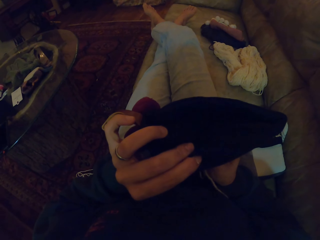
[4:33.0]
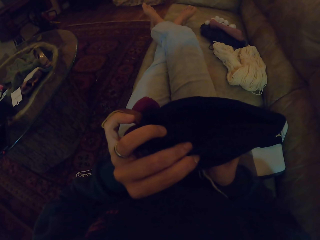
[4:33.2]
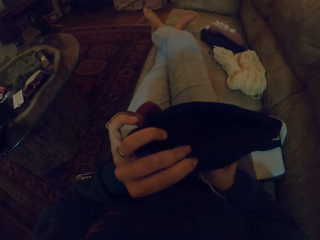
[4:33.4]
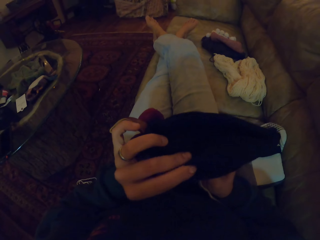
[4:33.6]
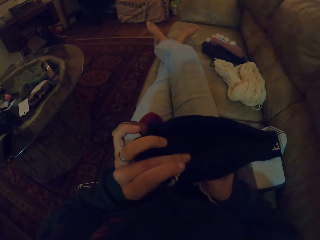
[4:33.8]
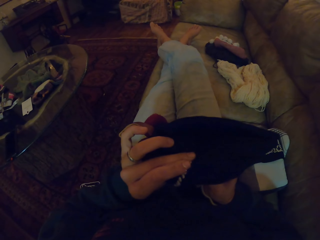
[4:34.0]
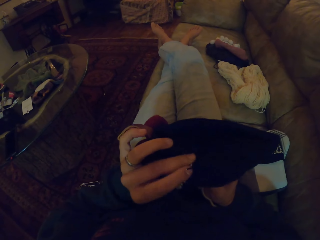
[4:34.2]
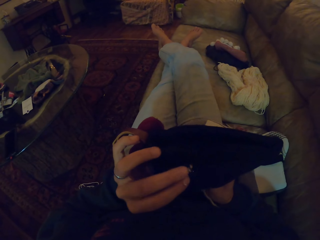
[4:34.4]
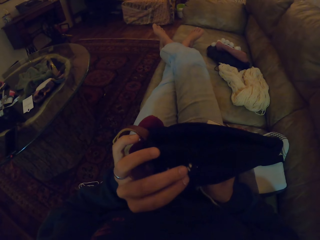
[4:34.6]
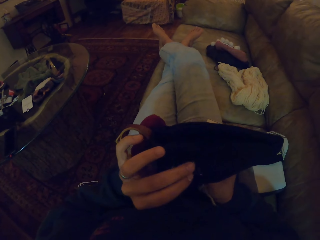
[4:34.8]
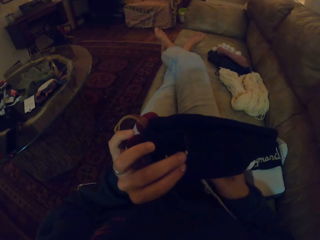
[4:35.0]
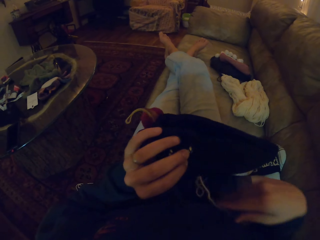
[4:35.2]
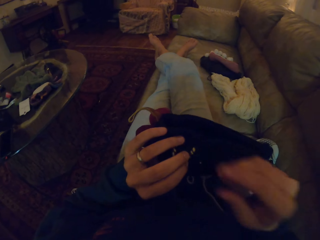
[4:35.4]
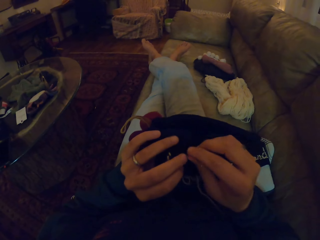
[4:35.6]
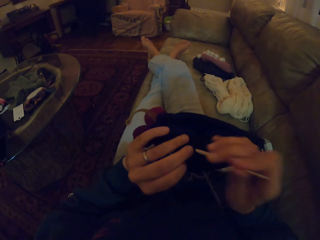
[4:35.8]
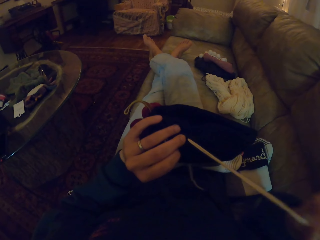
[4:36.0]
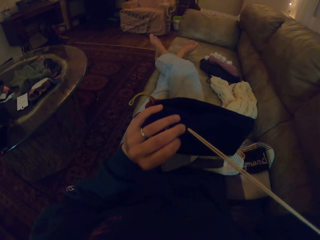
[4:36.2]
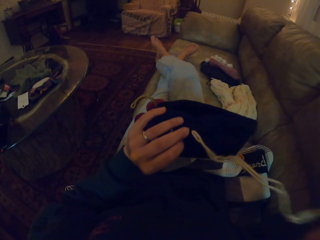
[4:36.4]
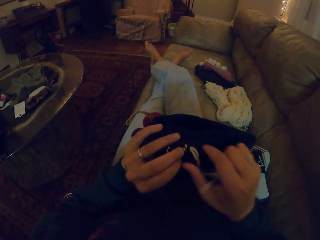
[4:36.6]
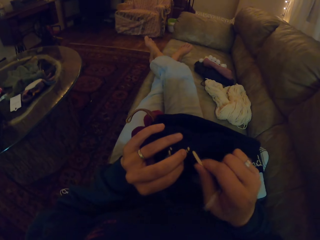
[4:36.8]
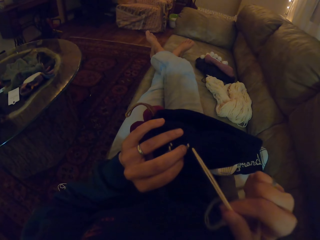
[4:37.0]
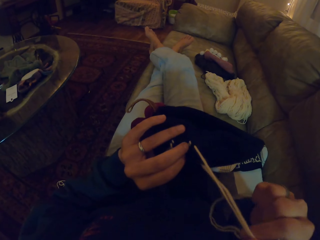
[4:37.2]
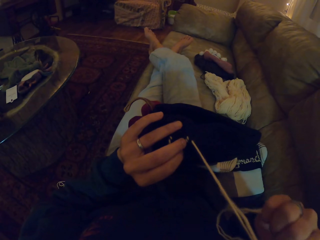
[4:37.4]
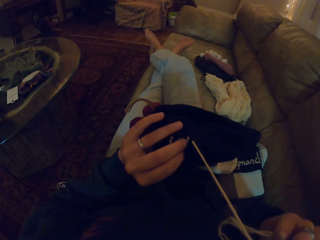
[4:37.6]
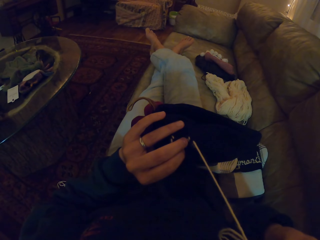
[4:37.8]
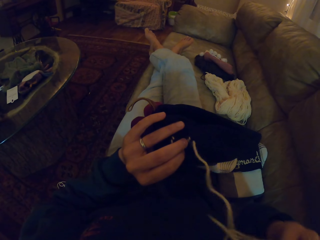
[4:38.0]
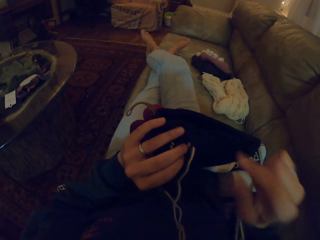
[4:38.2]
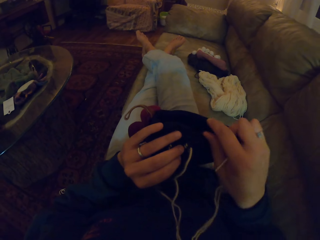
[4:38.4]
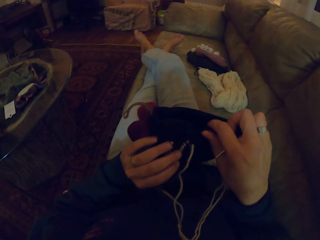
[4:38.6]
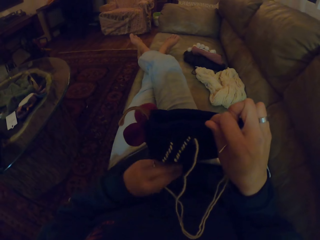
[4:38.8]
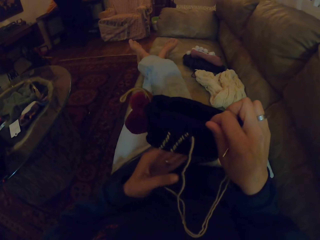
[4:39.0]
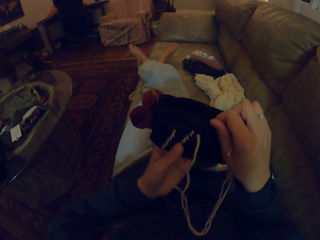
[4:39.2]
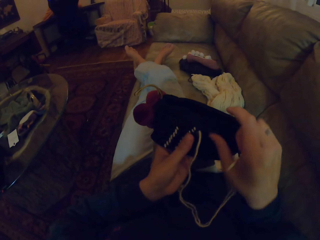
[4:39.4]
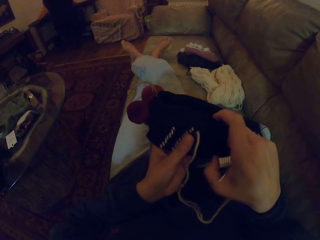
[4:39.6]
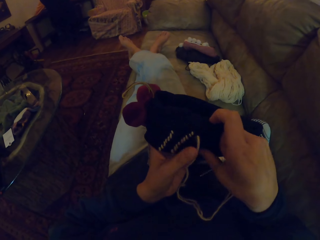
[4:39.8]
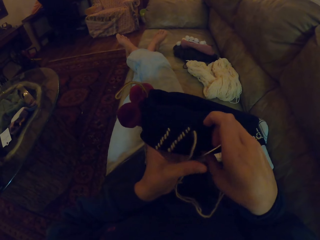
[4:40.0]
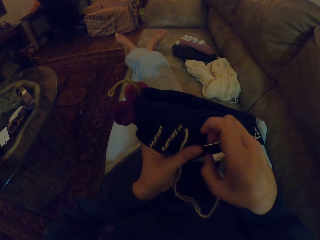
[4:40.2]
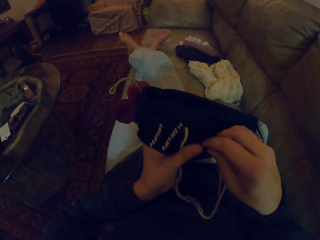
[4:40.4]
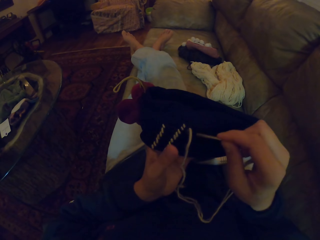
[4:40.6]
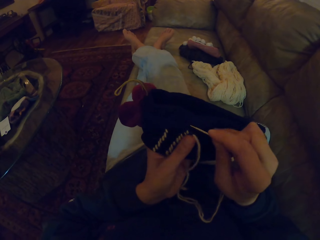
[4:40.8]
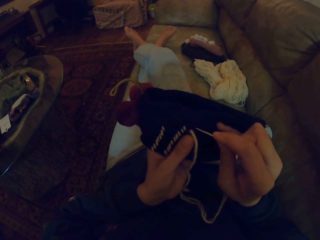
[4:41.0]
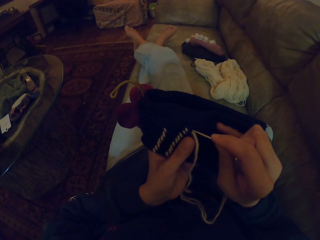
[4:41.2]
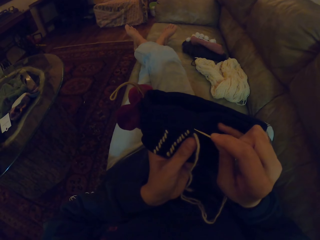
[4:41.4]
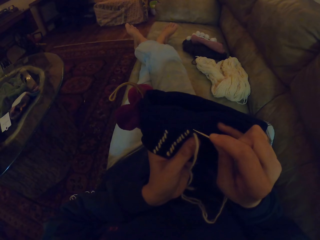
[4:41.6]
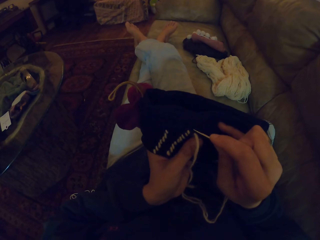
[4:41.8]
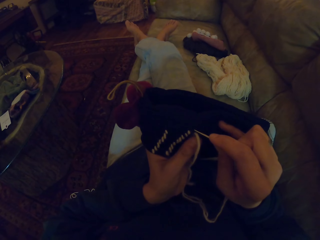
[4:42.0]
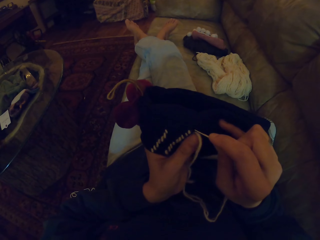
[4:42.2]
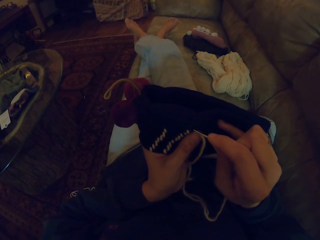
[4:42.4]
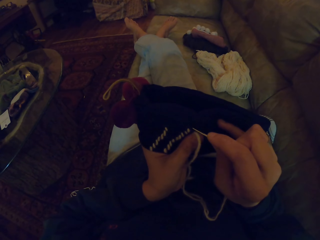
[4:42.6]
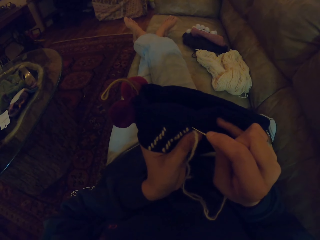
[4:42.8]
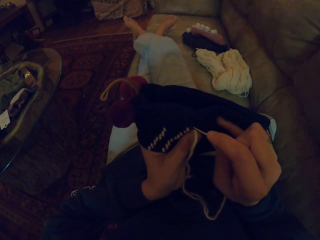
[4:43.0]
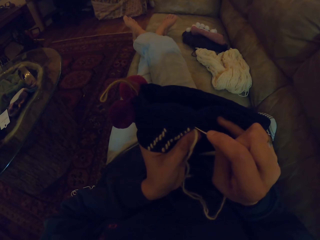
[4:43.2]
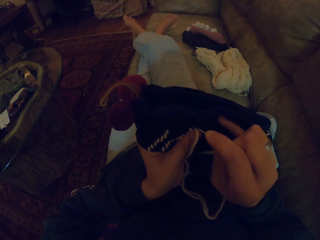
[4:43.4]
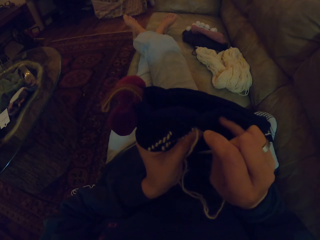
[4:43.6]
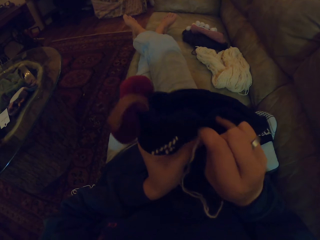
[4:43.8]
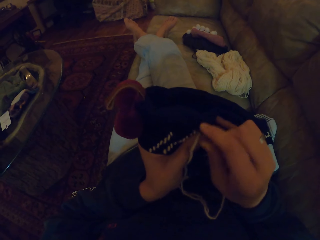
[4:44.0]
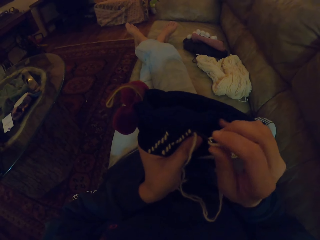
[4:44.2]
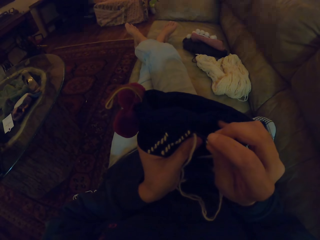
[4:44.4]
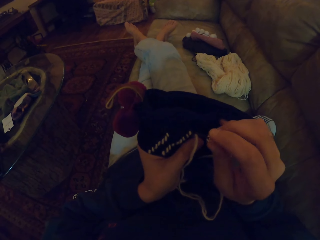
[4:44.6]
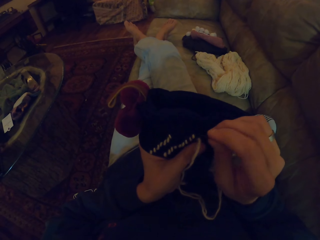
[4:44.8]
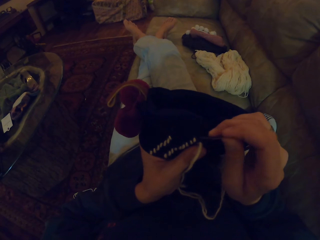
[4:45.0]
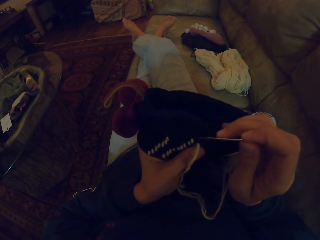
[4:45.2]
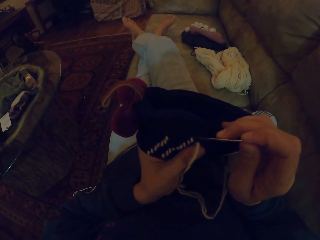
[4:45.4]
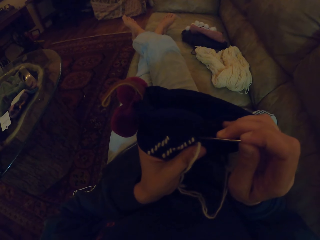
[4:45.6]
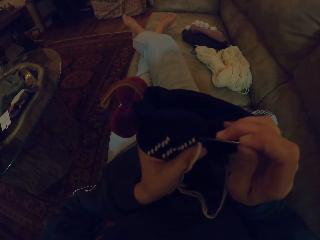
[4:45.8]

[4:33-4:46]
The camera wearer straightens a thread in a crochet. They insert a needle in the crochet.

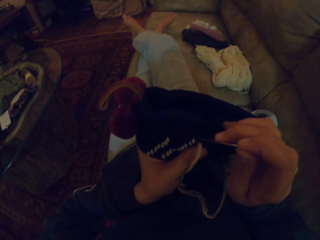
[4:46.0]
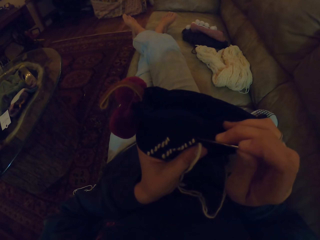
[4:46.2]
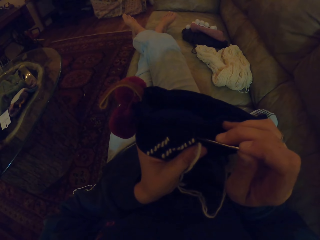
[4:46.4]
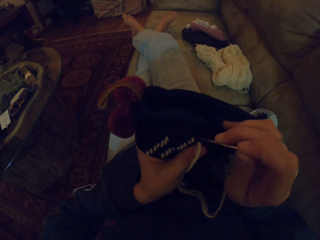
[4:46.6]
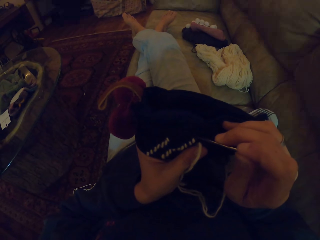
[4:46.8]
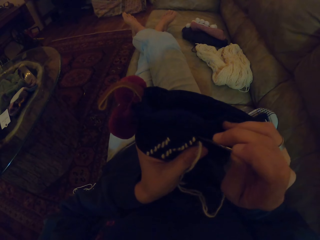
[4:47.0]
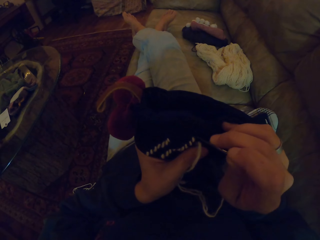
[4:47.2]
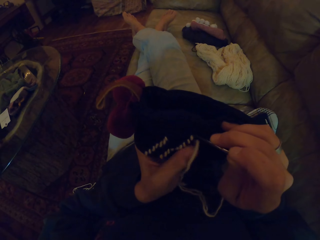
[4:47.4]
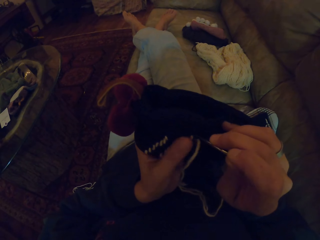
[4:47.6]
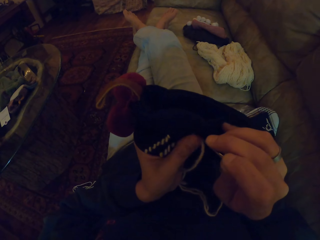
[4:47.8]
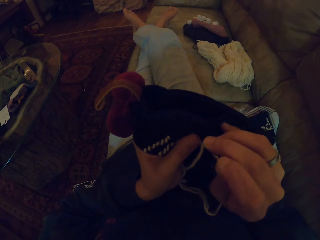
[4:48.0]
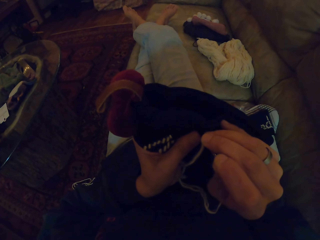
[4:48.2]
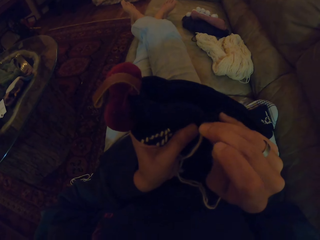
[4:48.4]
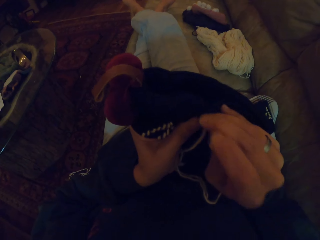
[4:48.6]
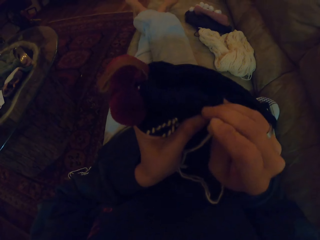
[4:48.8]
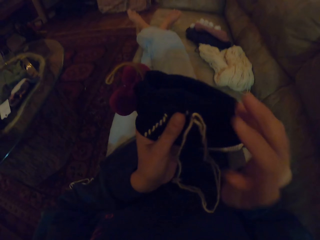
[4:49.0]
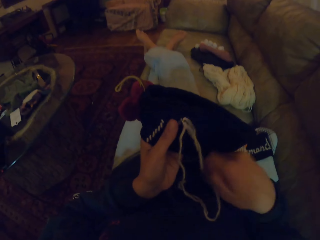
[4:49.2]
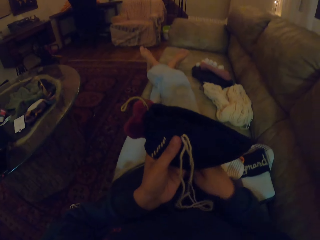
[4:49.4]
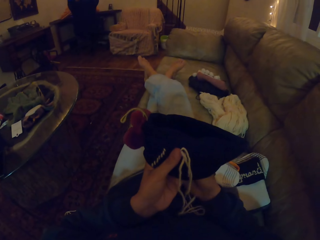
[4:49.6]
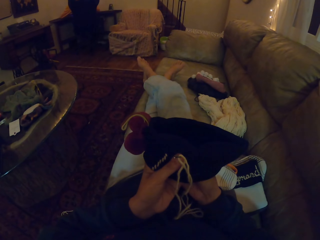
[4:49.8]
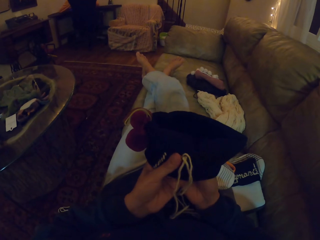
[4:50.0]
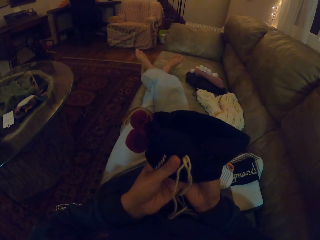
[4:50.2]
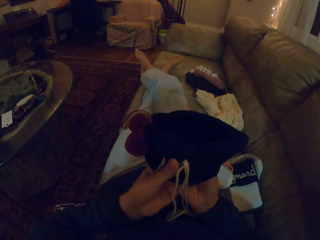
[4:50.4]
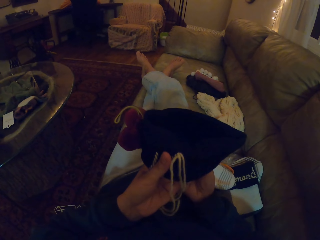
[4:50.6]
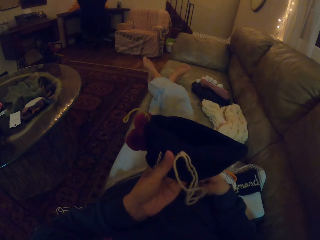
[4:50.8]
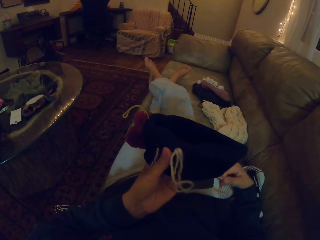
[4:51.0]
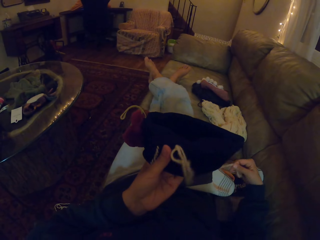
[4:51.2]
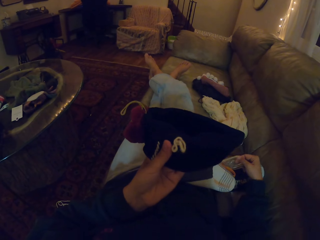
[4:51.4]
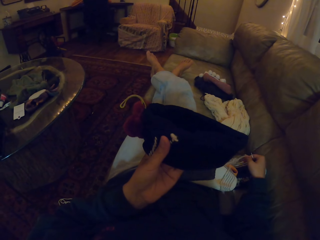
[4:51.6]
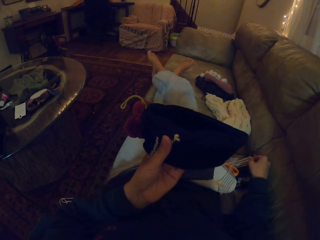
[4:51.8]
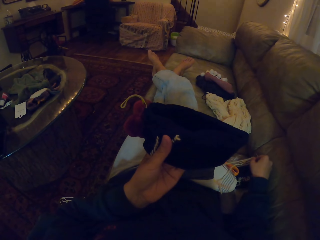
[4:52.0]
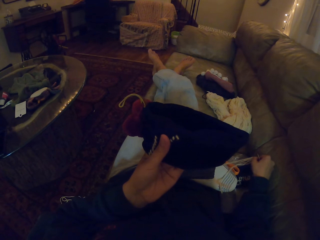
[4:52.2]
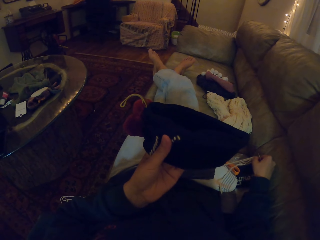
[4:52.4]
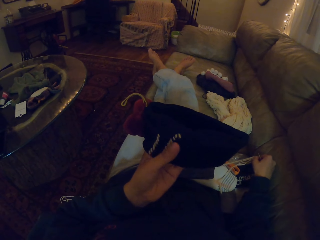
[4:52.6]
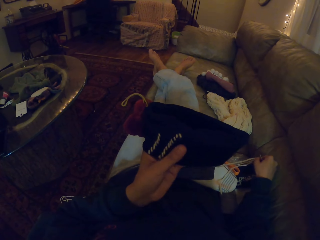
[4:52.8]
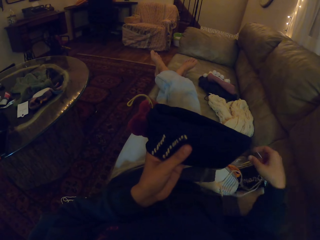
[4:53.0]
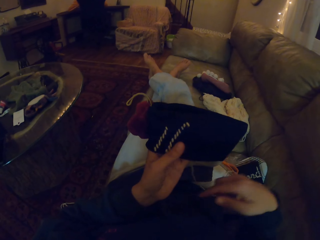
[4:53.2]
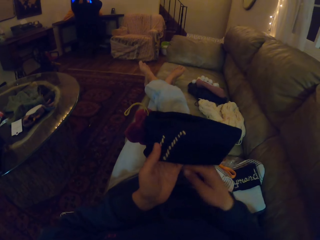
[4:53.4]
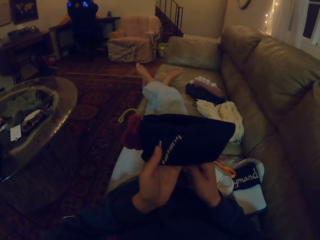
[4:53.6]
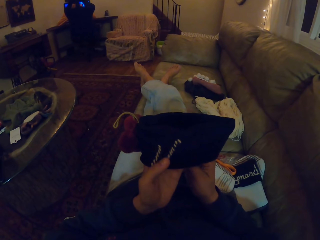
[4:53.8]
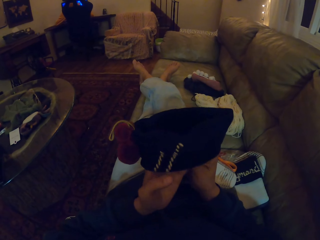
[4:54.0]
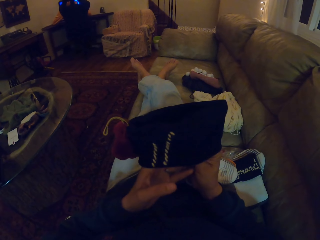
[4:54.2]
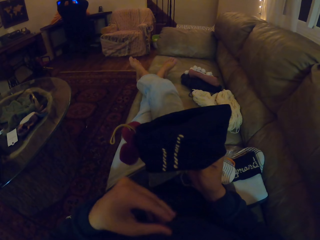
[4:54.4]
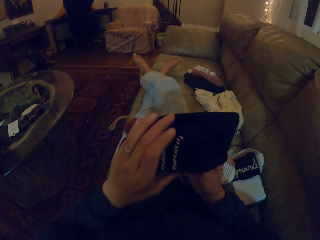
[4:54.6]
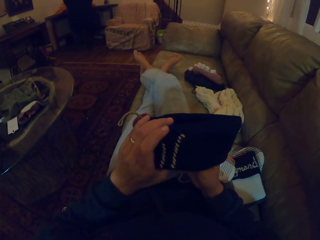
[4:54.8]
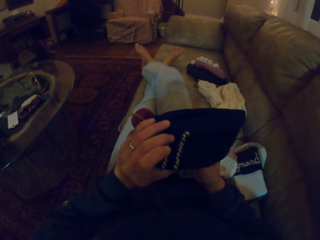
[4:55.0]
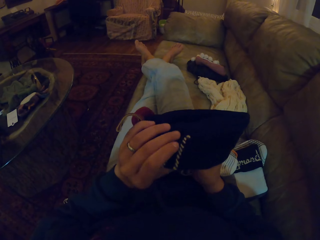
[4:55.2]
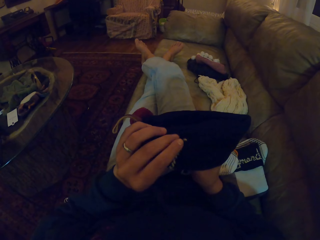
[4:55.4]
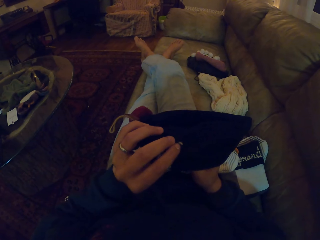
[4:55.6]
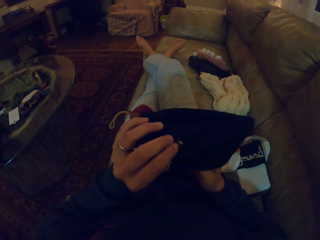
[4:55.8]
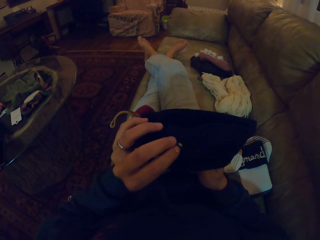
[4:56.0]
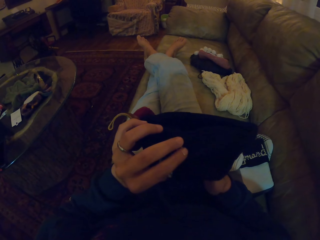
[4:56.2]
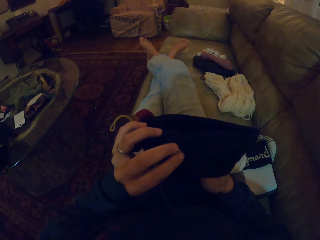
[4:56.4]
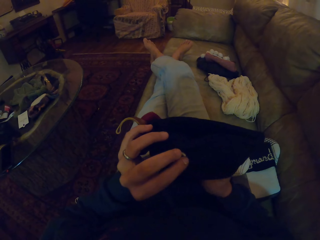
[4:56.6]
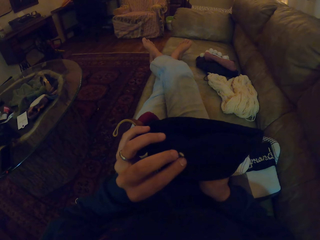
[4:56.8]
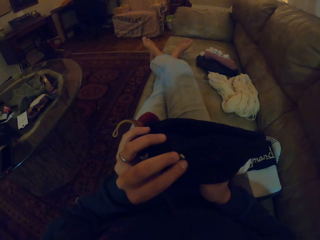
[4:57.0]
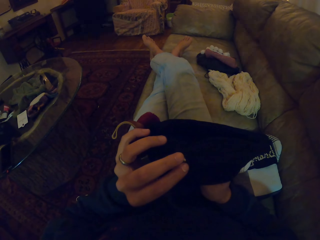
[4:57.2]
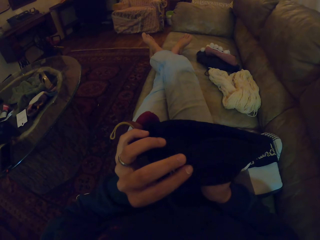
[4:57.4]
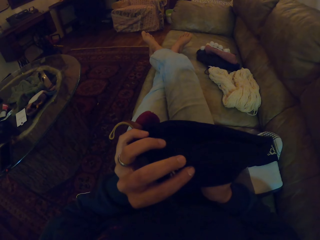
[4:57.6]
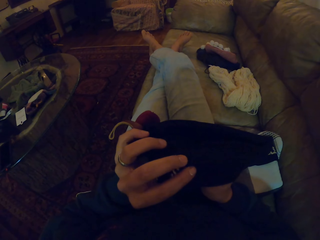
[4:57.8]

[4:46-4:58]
The camera wearer pulls the needle through the fabric. They pull the thread through the fabric. They adjust the fabric.
